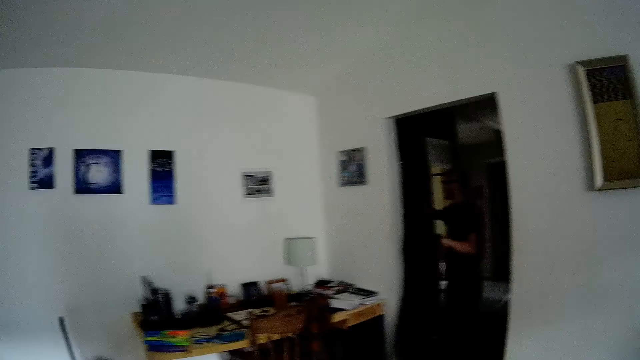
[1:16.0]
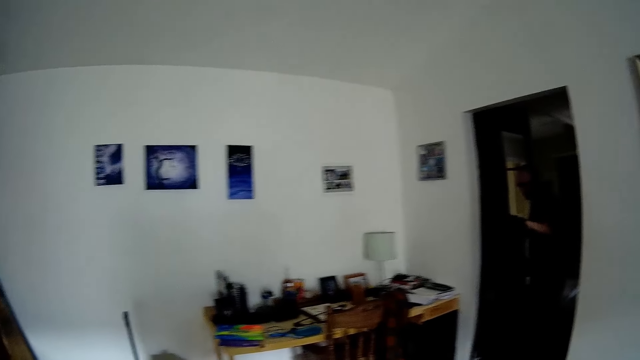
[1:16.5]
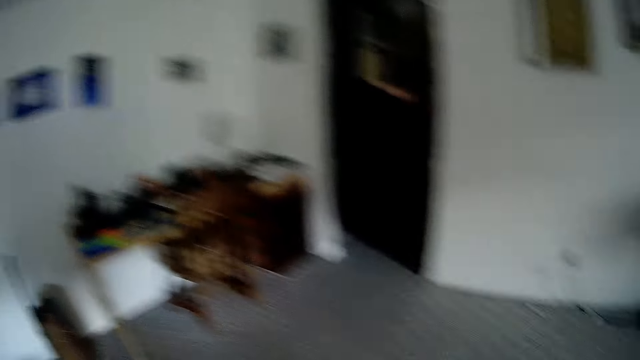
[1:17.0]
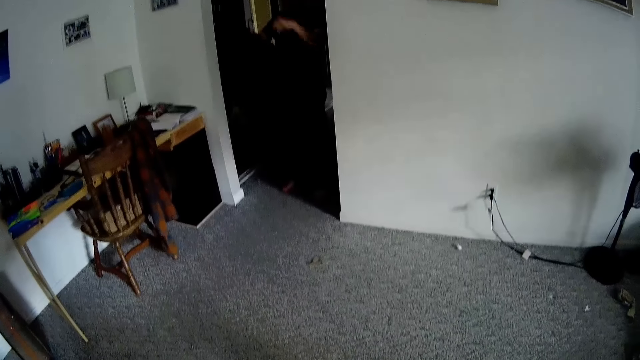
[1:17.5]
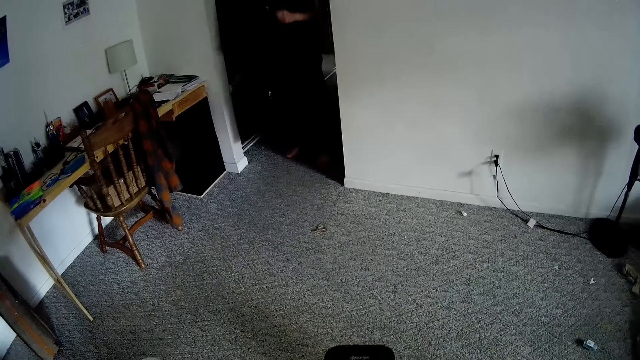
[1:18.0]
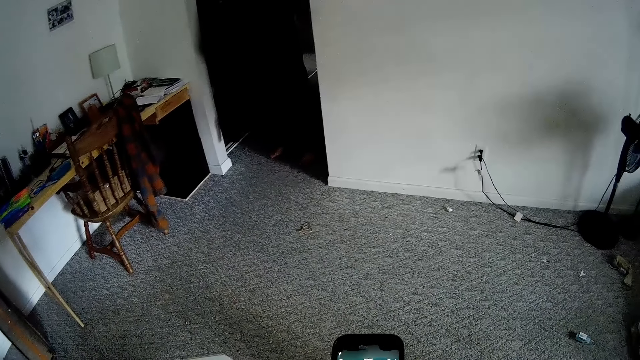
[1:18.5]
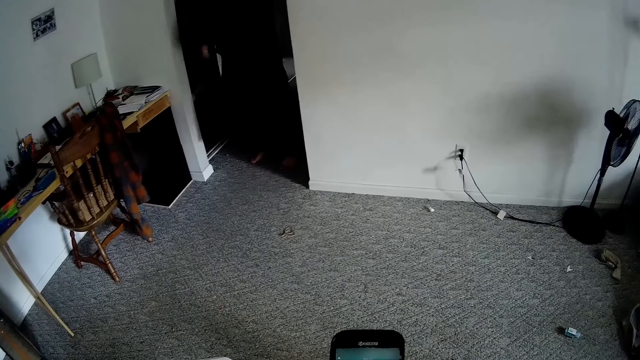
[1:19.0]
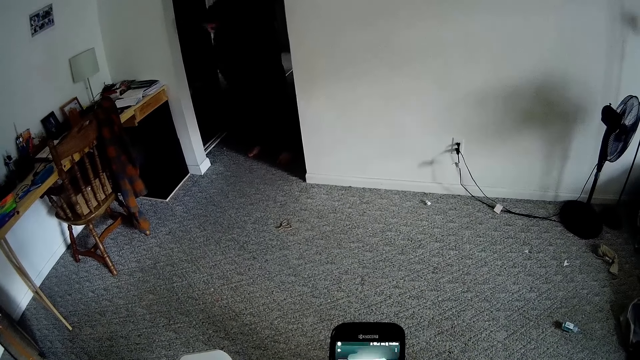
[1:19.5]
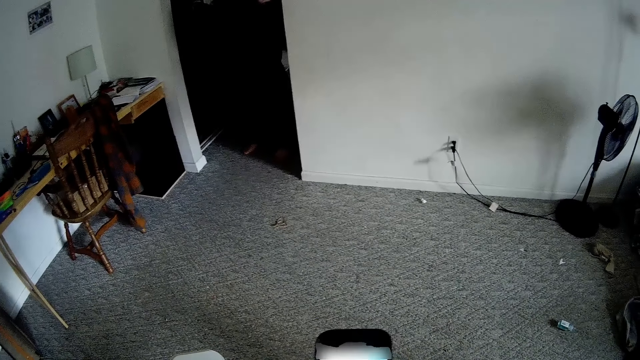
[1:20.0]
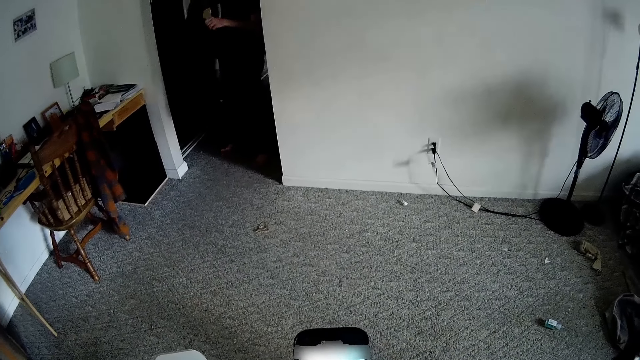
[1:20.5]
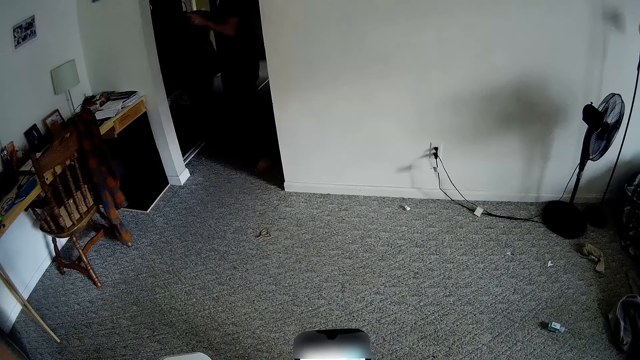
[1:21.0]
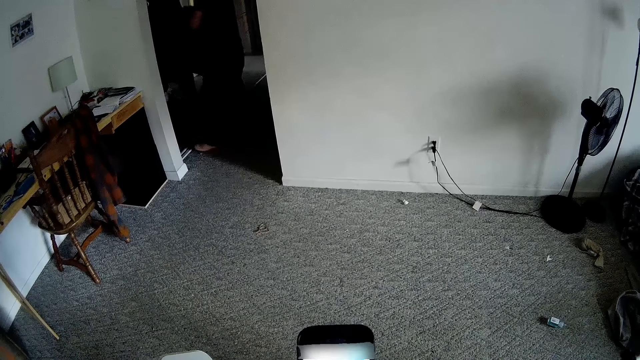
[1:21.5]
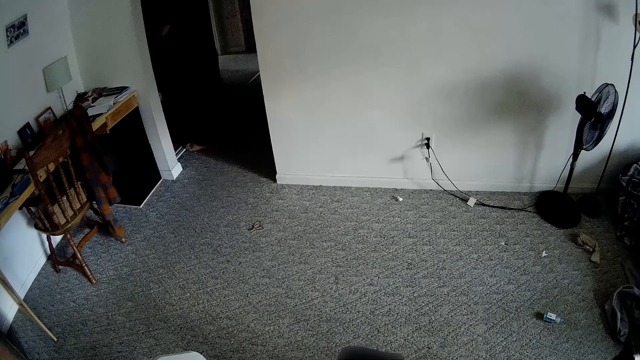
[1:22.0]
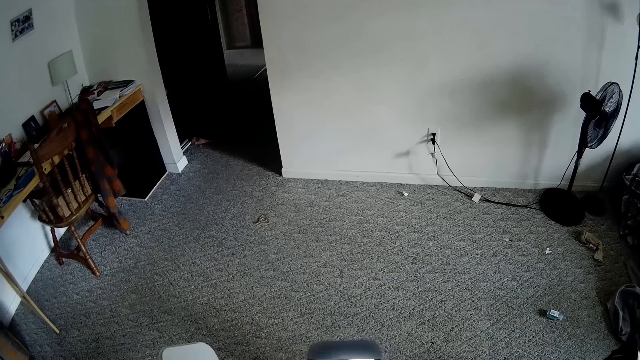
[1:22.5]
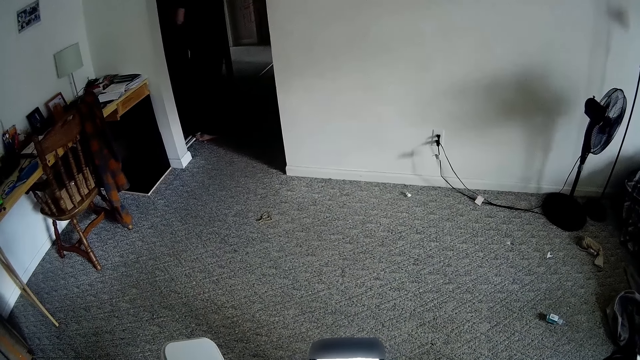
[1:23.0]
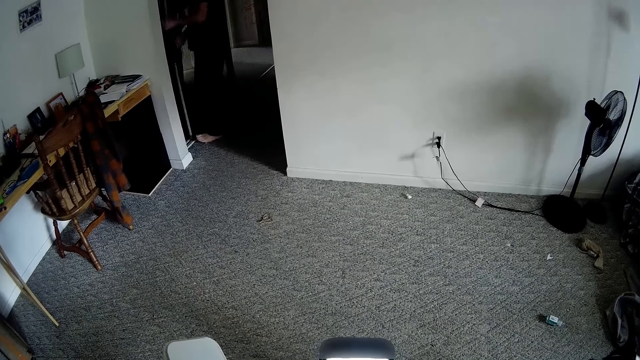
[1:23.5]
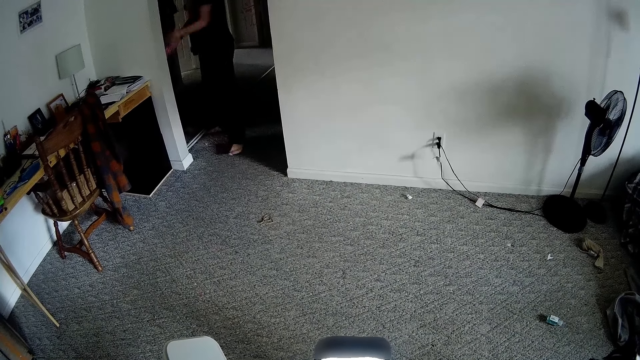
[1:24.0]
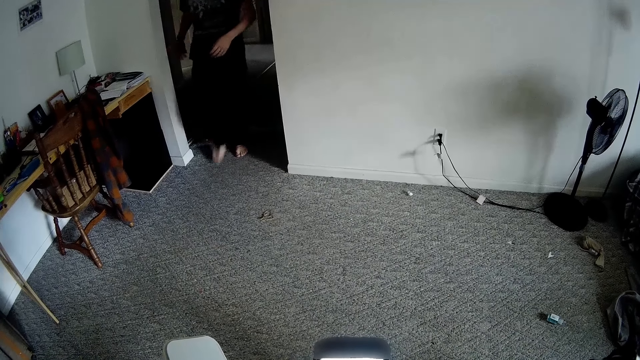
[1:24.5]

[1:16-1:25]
The man hangs the cloth with a hanger. The camera wearer operates a phone. They scroll the phone.

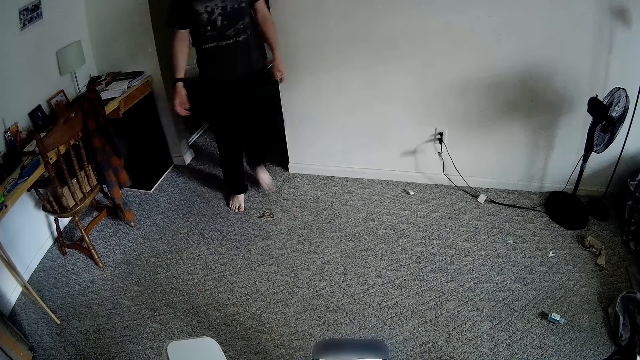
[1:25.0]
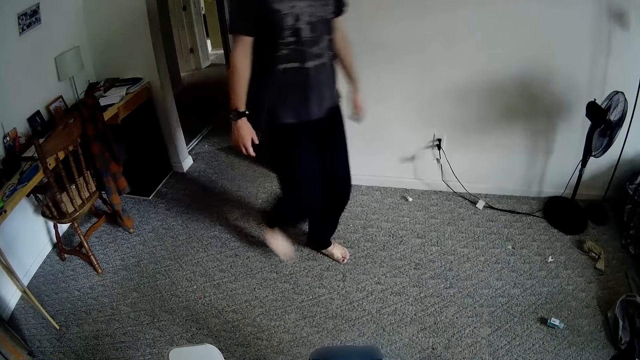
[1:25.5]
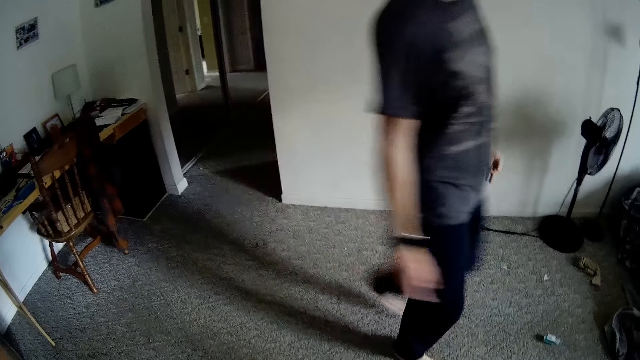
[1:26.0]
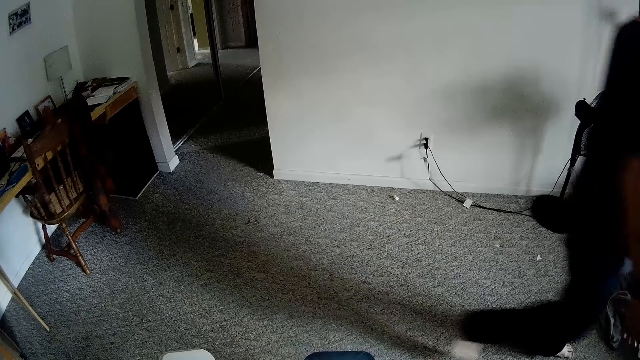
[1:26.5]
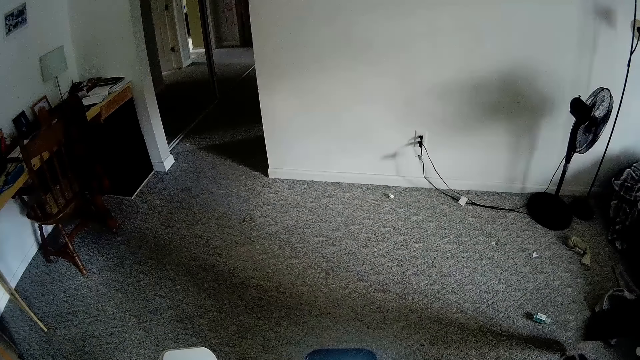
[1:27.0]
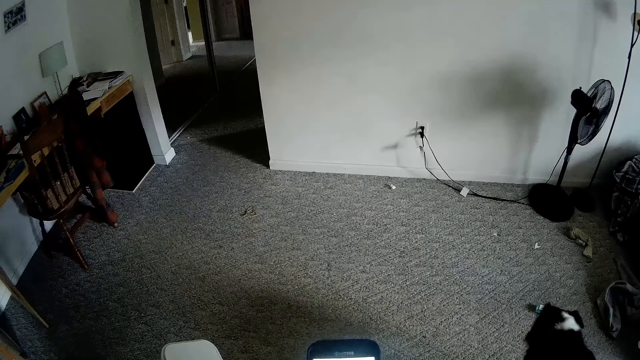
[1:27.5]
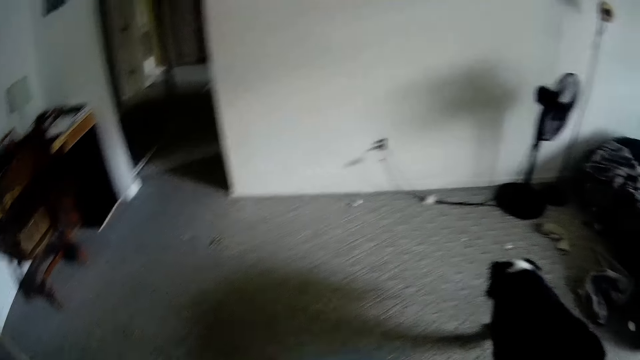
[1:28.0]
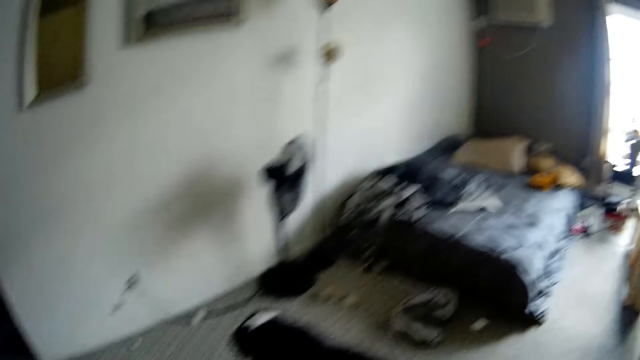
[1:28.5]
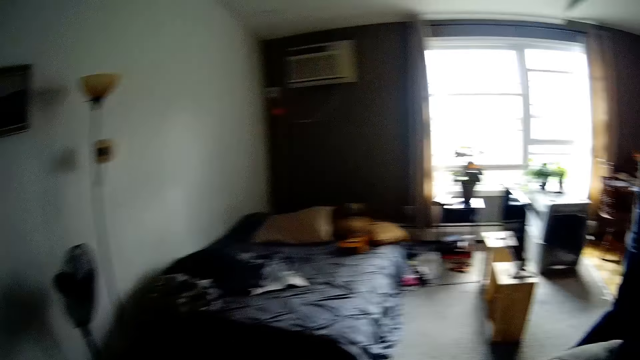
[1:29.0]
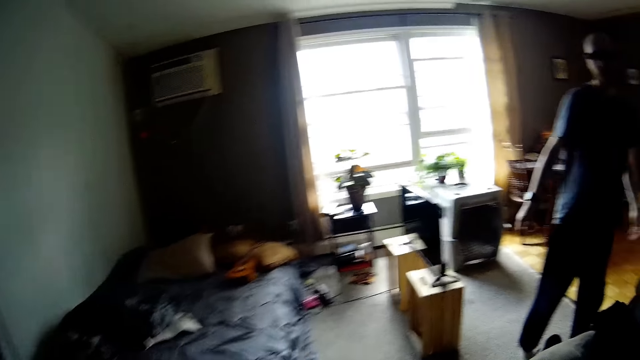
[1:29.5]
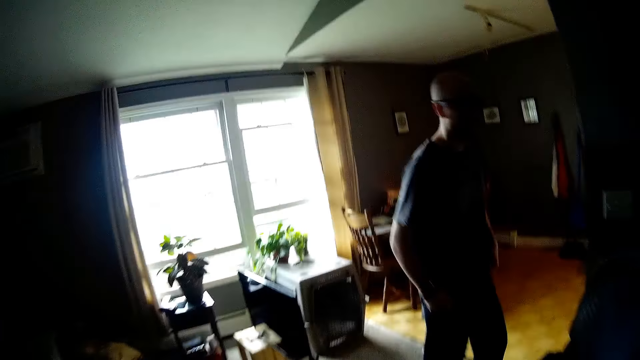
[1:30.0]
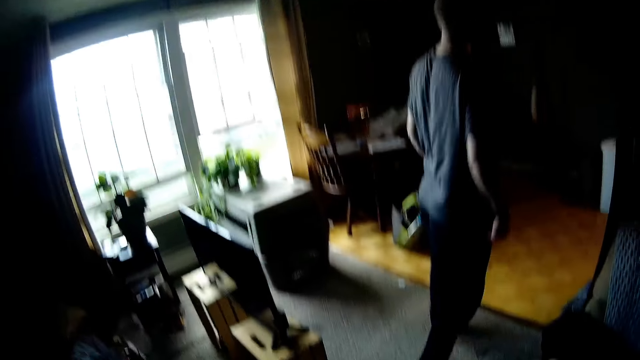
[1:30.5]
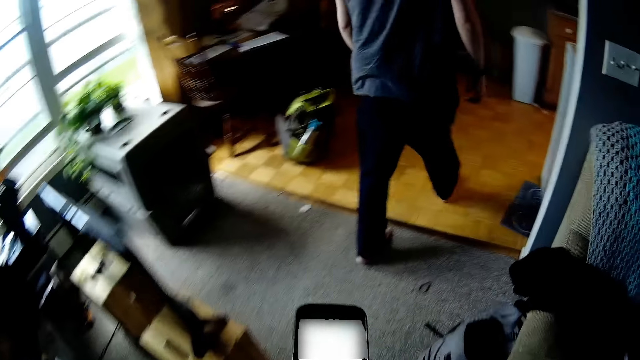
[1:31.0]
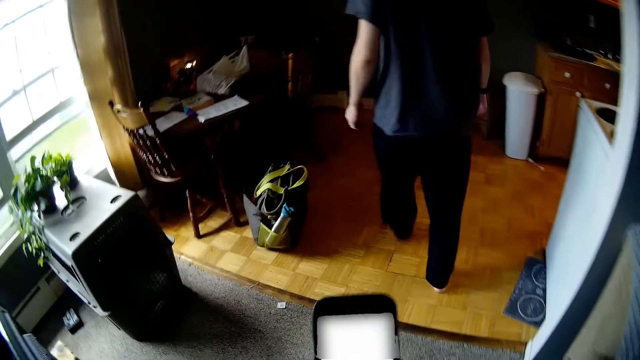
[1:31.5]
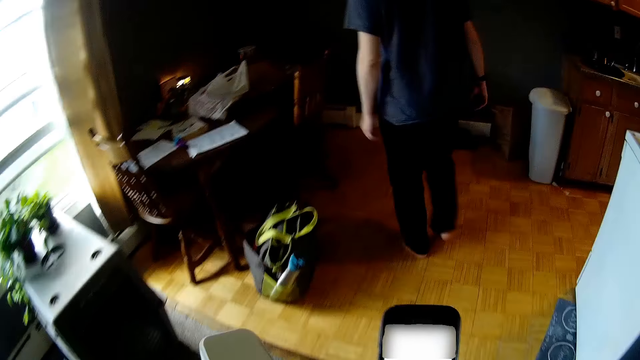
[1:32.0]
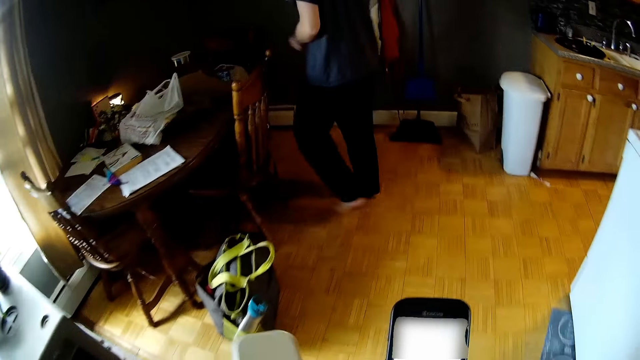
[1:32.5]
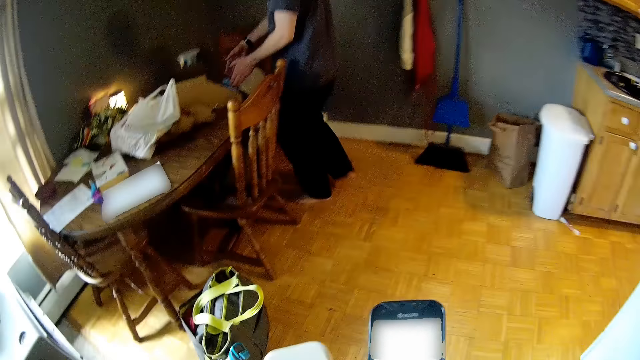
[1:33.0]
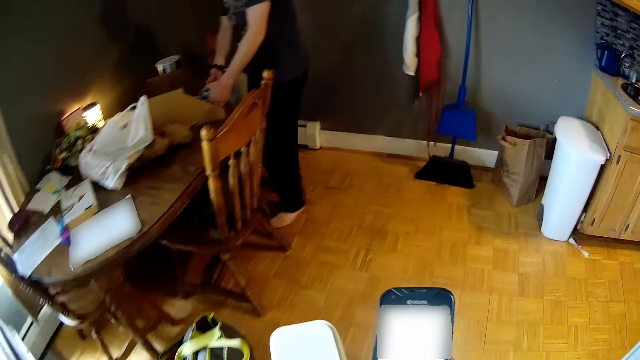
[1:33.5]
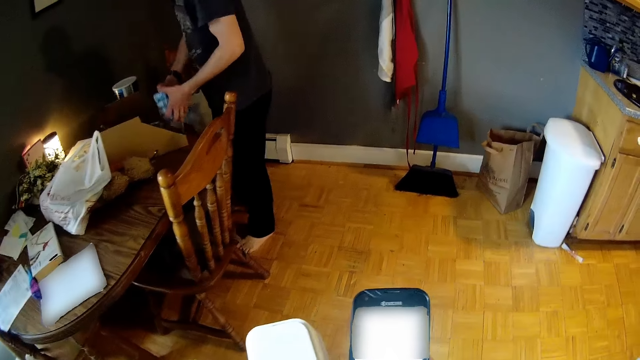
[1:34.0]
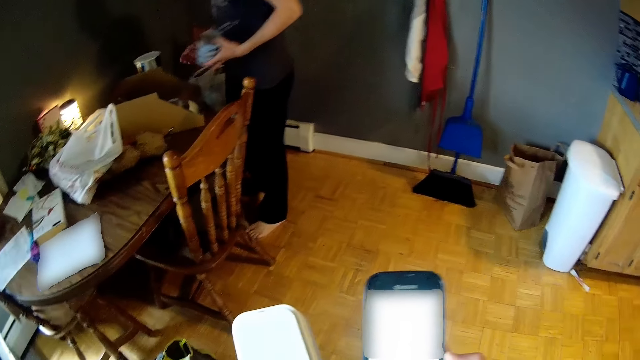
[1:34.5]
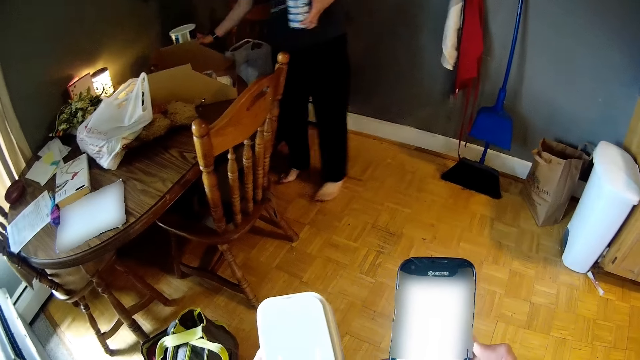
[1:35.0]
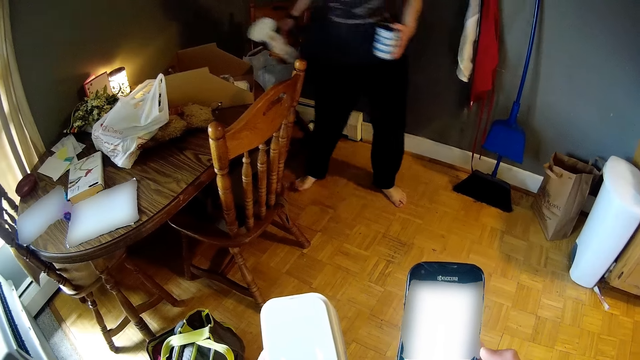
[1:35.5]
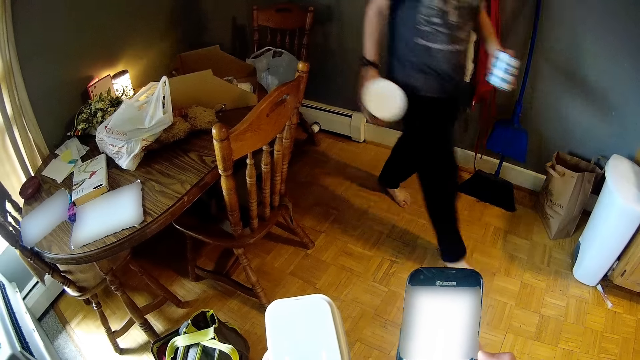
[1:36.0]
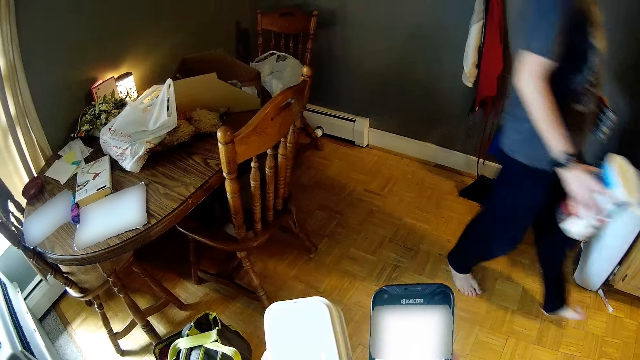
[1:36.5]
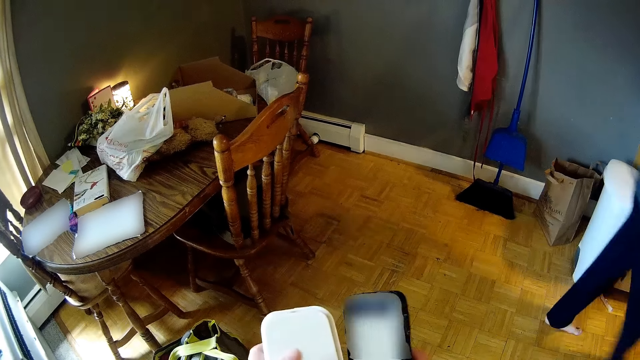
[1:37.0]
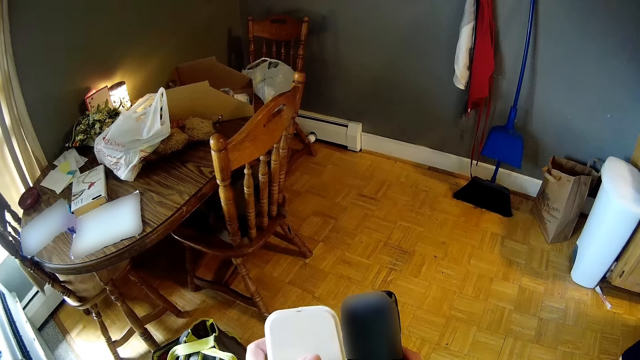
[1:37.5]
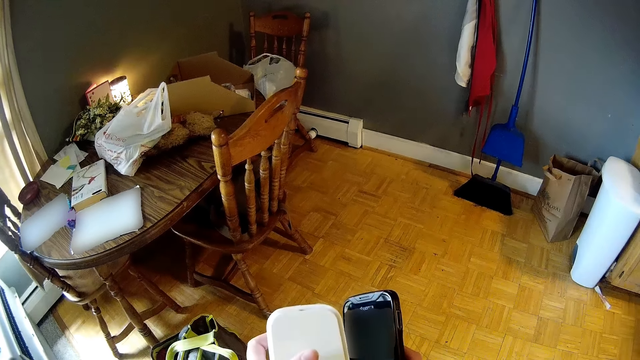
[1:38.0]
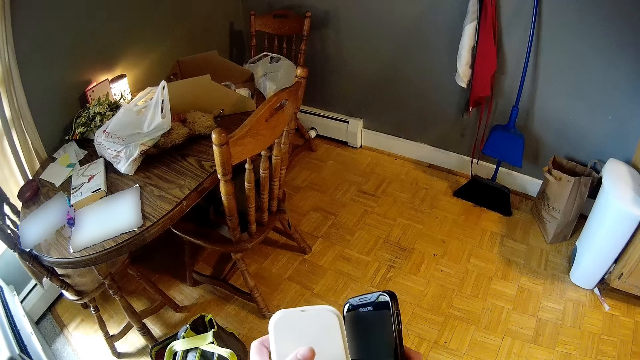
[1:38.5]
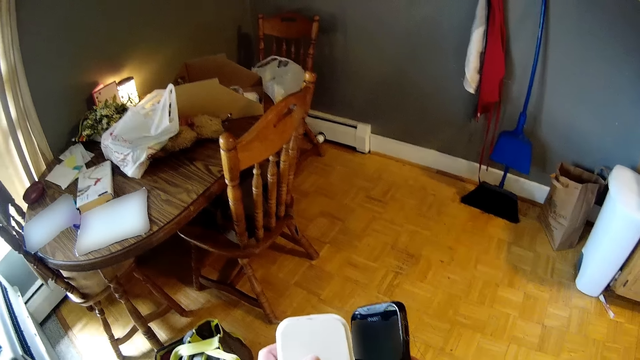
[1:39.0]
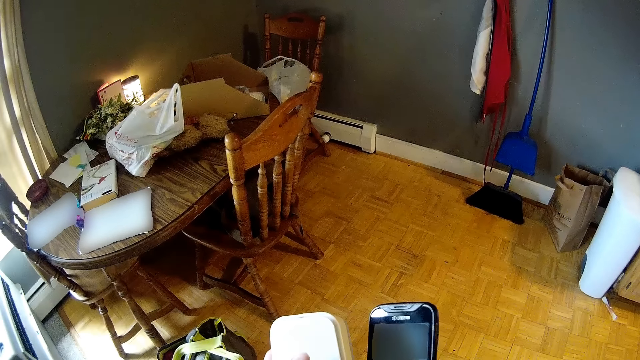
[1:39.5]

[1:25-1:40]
The camera wearer interacts with the man. She dialogues with the man. She operates a phone. She holds a speaker with her left hand. She scrolls the phone. The man picks a can of milk on the table with both hands. The man picks the can of milk on the table with his right hand. The man walks to the kitchen.
